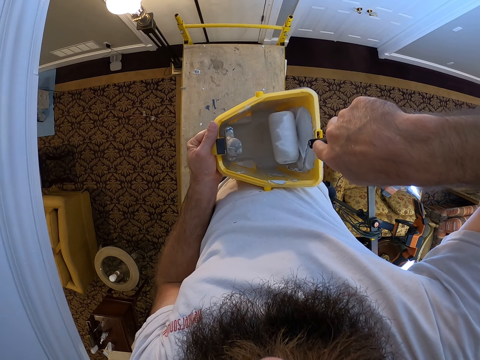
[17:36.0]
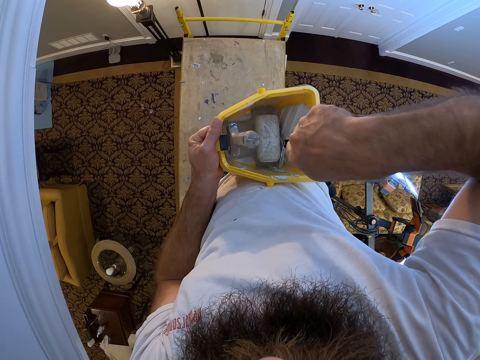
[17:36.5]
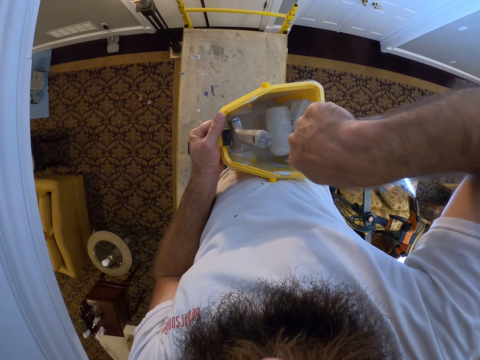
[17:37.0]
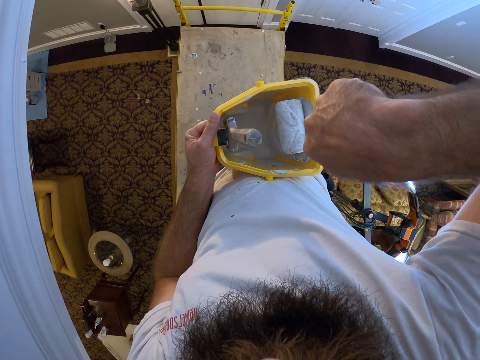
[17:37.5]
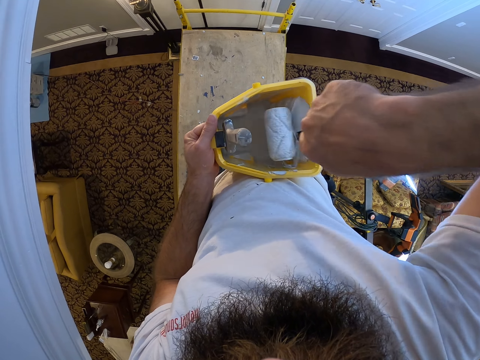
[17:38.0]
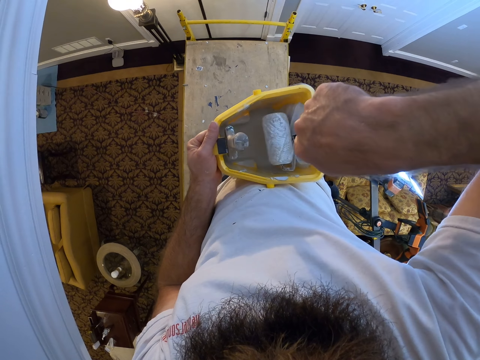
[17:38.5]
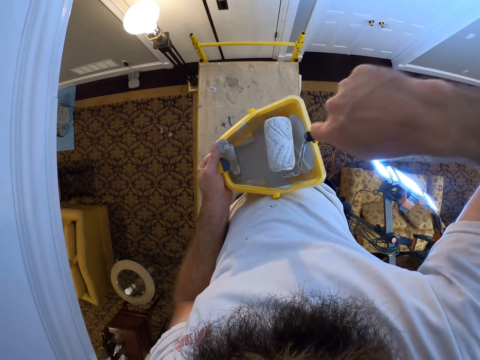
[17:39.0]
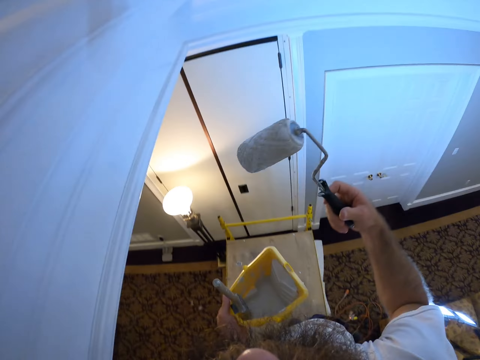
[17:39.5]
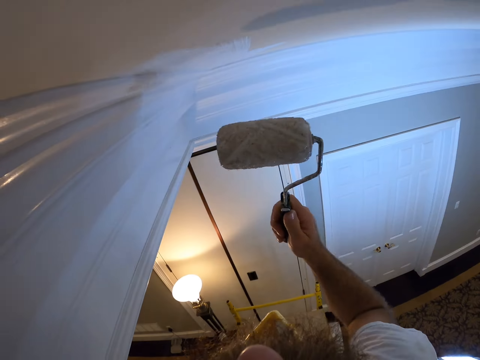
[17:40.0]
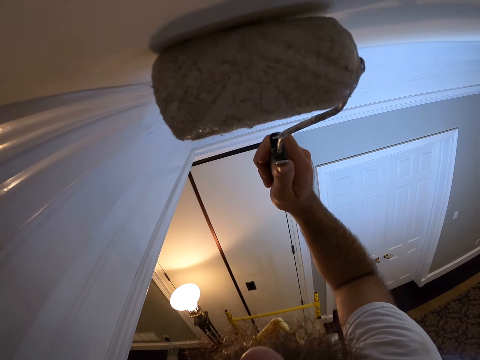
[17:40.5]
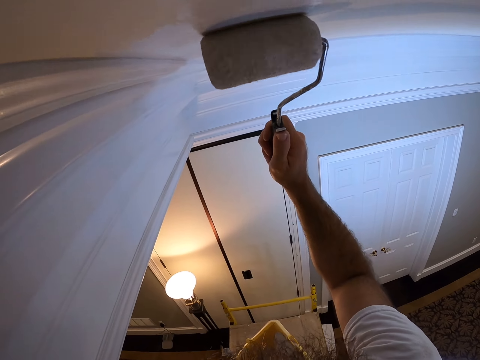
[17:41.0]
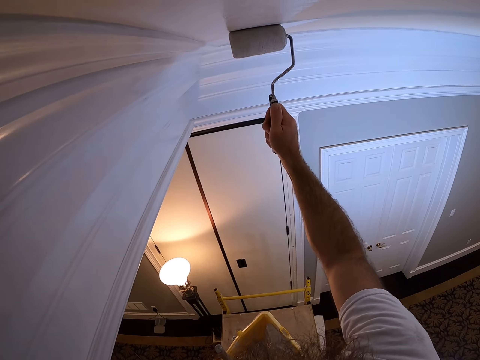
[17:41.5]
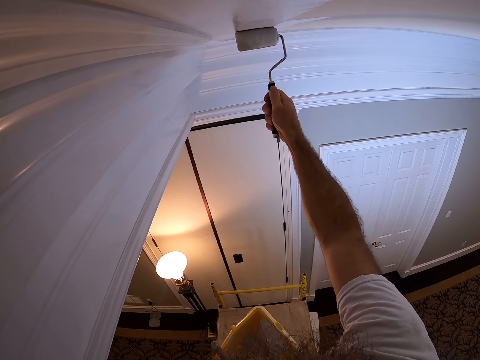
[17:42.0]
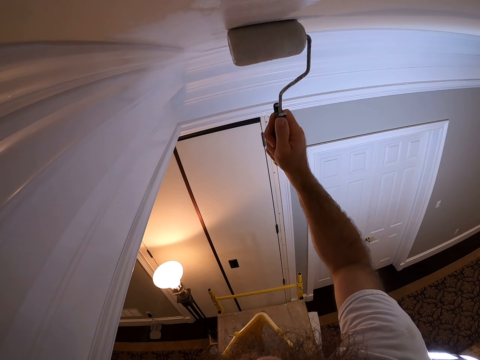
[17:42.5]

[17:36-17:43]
The camera wearer moves the roller. He takes the paint roller from the plastic container with his right hand. He paints the top wall with the paint roller in his right hand.
